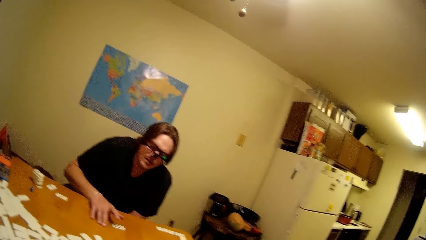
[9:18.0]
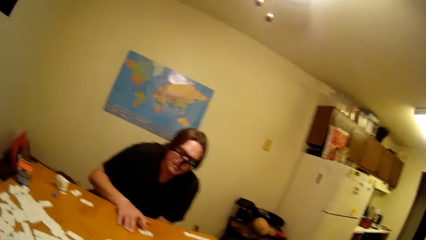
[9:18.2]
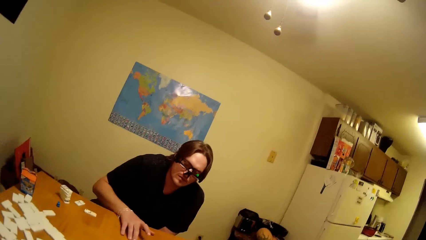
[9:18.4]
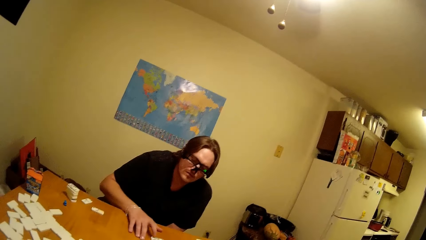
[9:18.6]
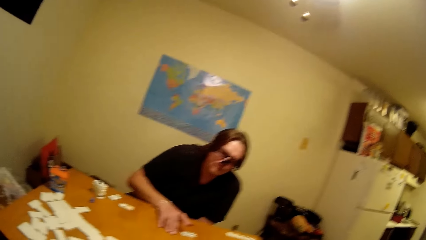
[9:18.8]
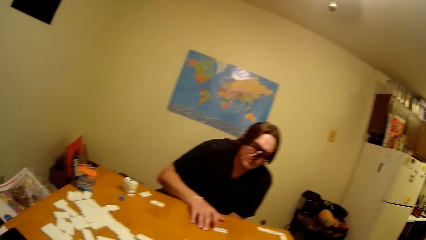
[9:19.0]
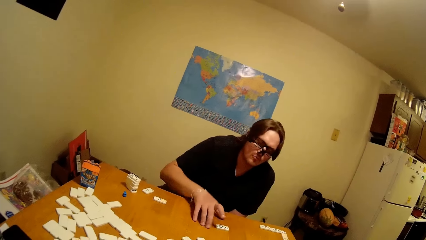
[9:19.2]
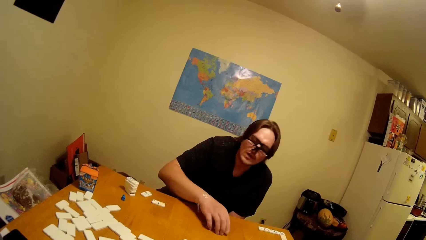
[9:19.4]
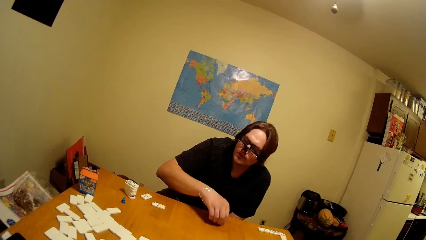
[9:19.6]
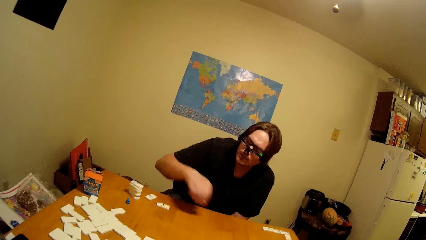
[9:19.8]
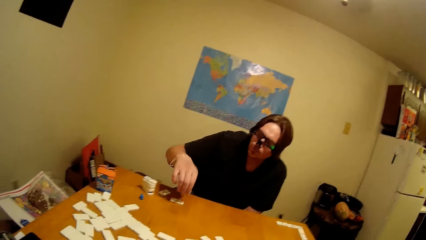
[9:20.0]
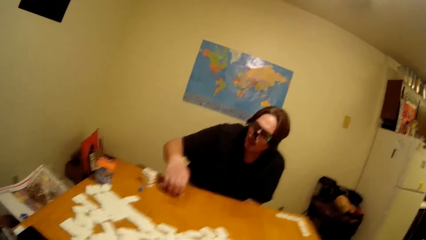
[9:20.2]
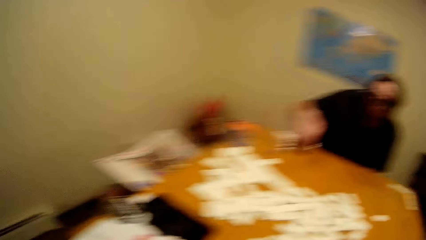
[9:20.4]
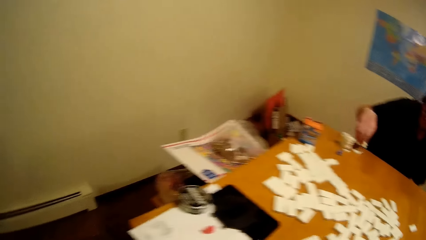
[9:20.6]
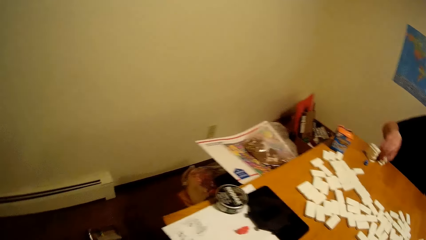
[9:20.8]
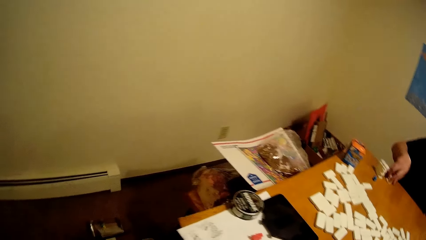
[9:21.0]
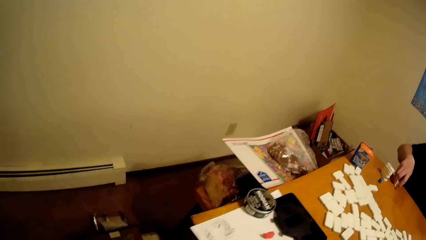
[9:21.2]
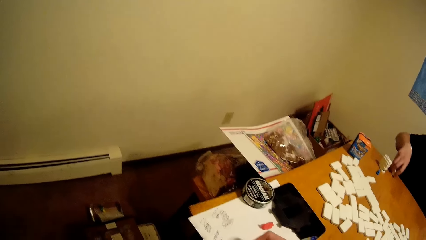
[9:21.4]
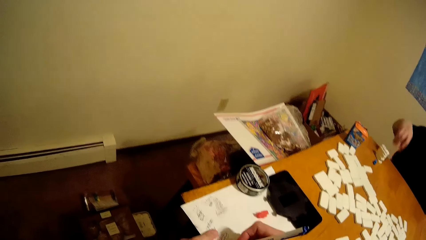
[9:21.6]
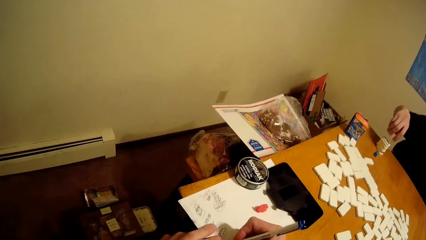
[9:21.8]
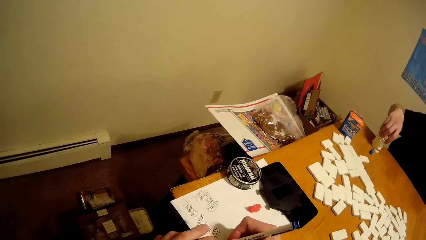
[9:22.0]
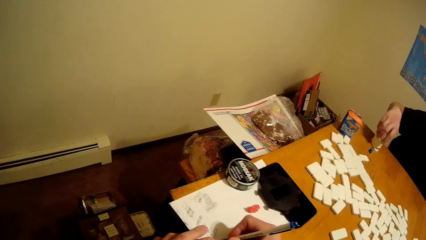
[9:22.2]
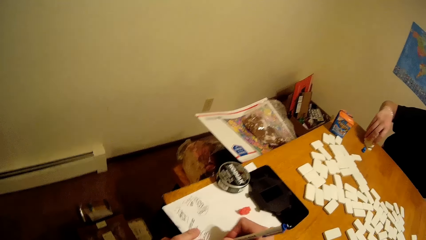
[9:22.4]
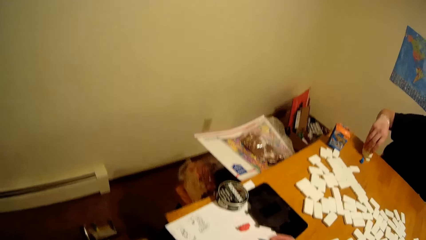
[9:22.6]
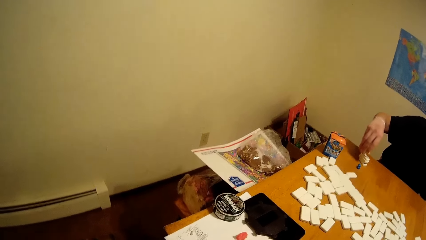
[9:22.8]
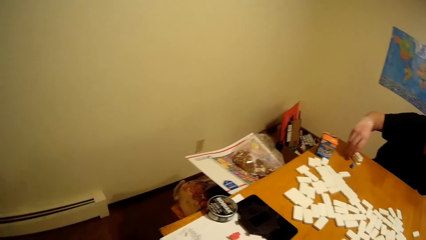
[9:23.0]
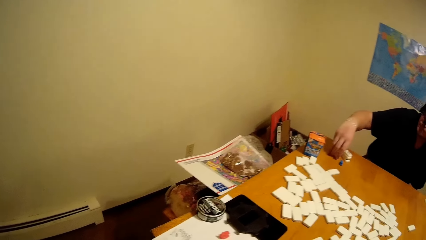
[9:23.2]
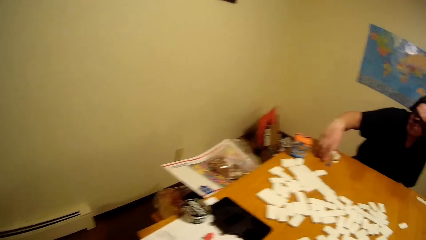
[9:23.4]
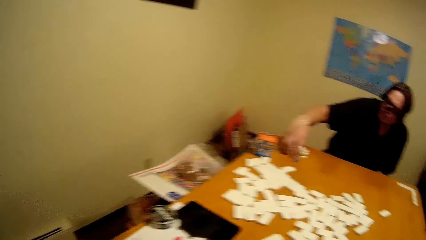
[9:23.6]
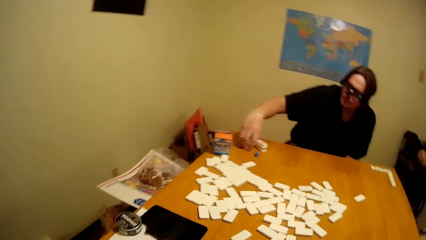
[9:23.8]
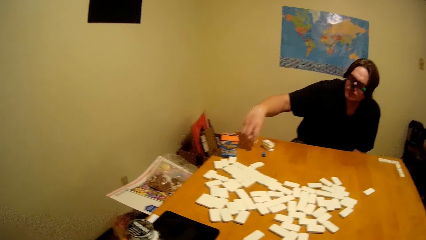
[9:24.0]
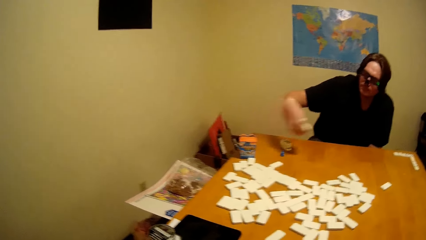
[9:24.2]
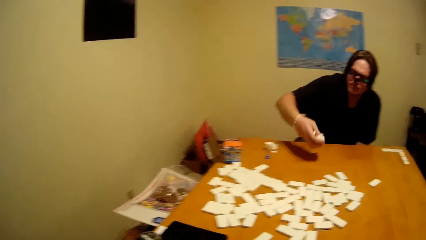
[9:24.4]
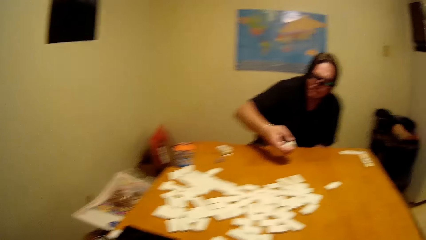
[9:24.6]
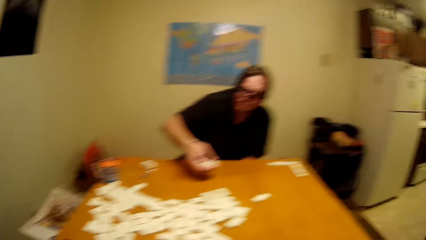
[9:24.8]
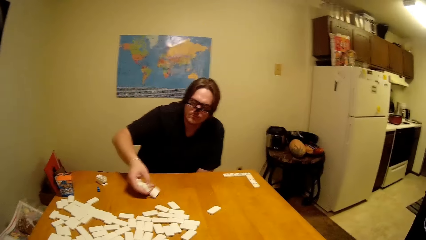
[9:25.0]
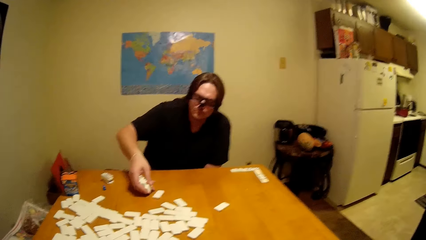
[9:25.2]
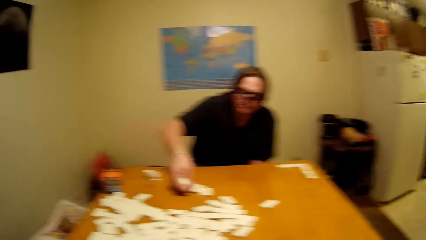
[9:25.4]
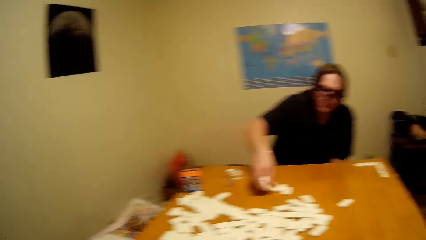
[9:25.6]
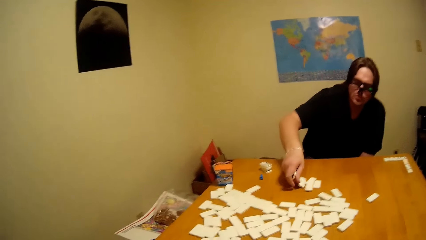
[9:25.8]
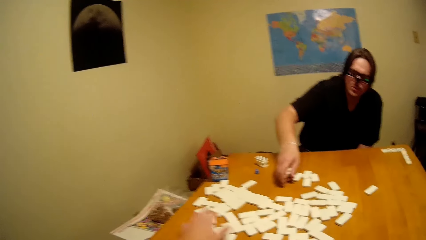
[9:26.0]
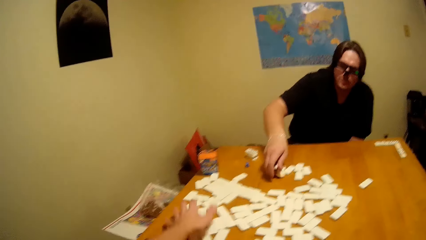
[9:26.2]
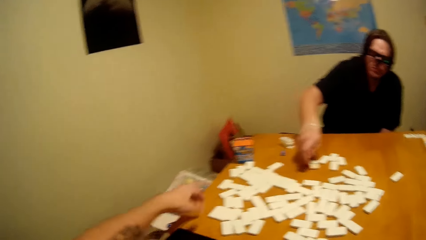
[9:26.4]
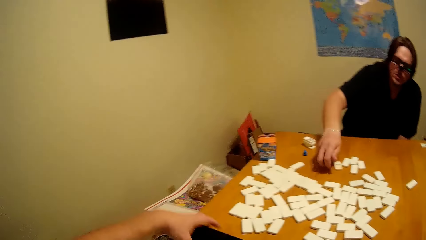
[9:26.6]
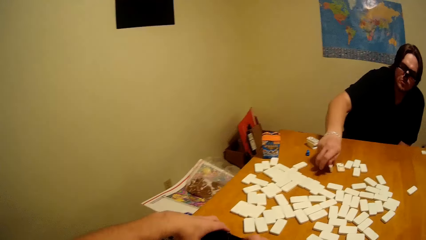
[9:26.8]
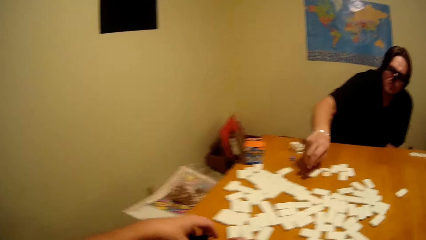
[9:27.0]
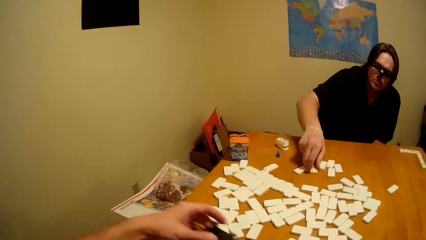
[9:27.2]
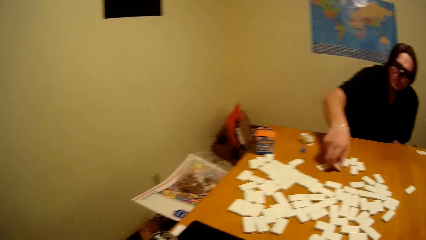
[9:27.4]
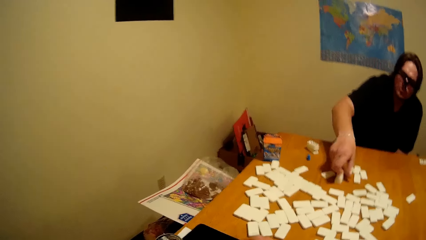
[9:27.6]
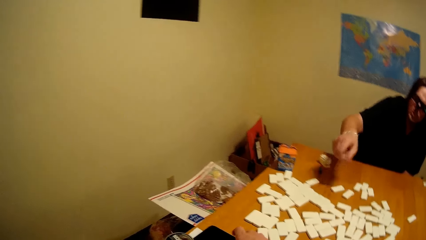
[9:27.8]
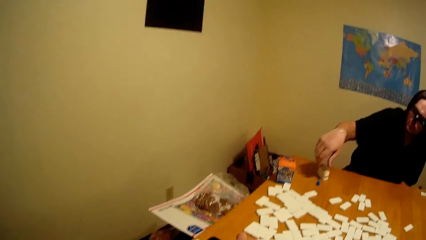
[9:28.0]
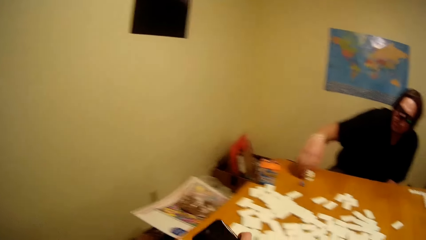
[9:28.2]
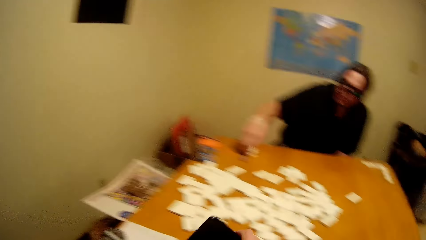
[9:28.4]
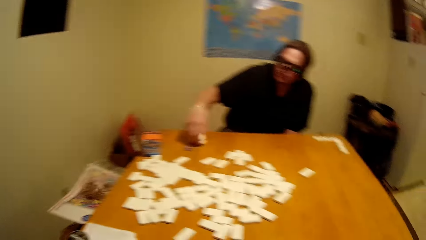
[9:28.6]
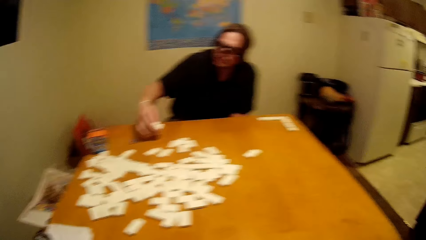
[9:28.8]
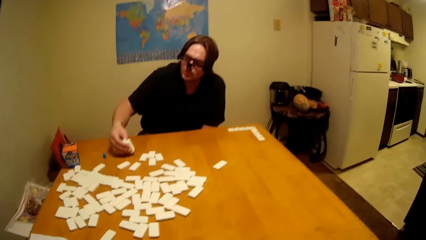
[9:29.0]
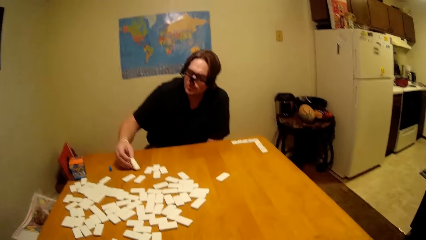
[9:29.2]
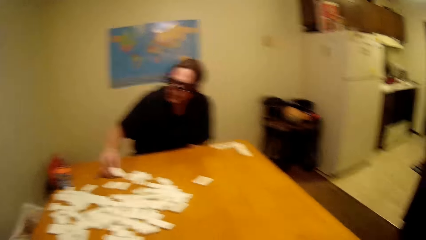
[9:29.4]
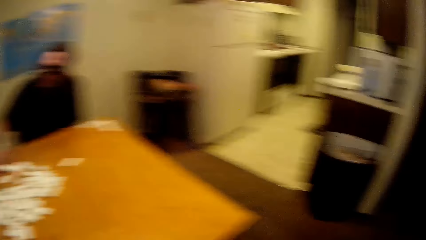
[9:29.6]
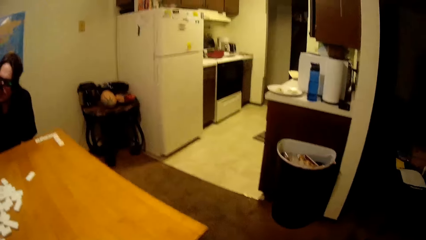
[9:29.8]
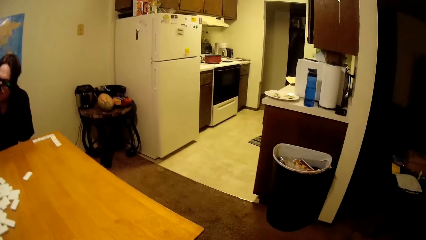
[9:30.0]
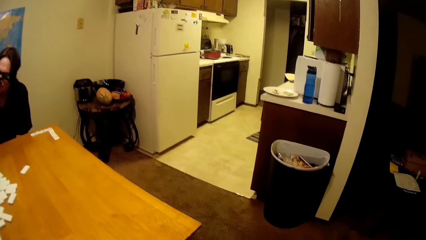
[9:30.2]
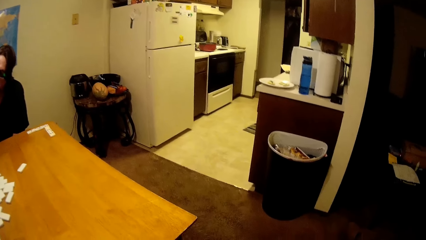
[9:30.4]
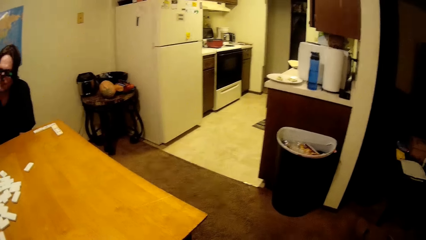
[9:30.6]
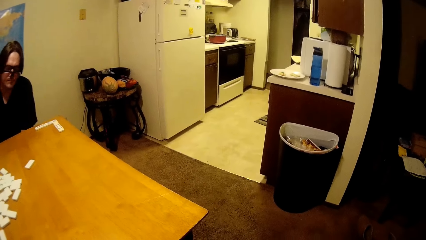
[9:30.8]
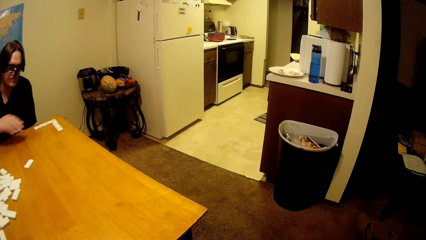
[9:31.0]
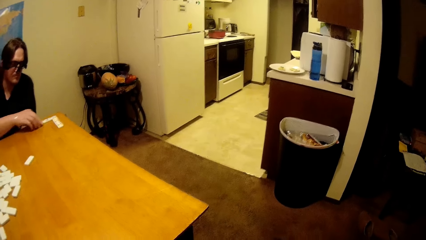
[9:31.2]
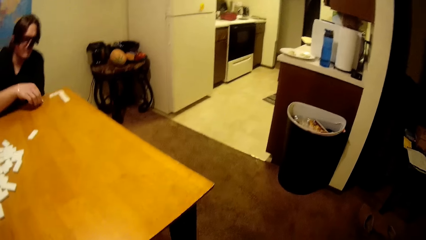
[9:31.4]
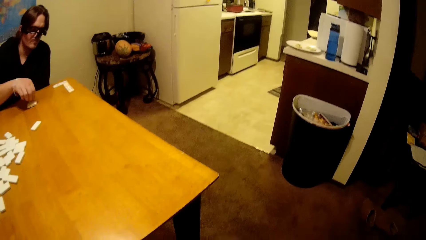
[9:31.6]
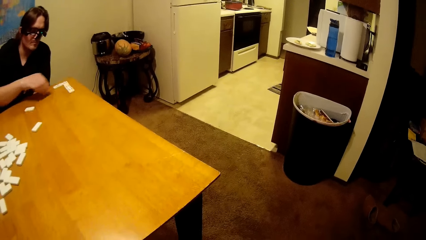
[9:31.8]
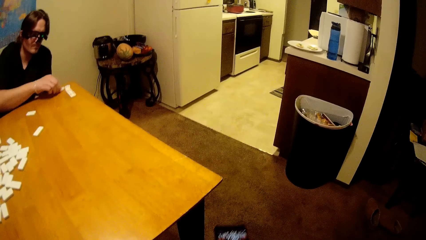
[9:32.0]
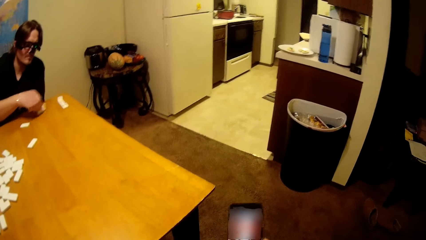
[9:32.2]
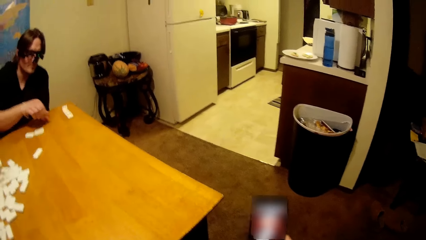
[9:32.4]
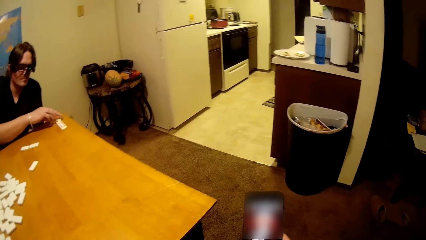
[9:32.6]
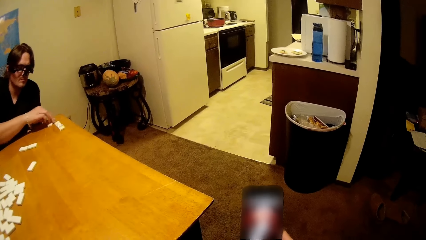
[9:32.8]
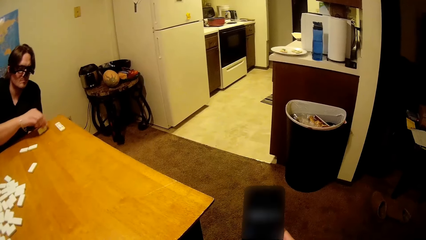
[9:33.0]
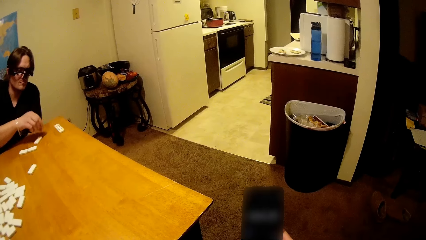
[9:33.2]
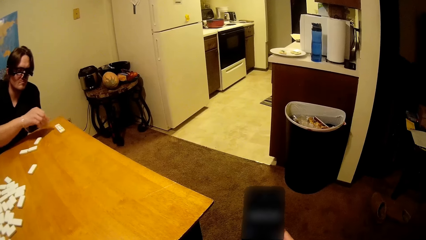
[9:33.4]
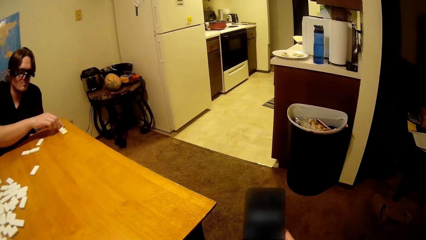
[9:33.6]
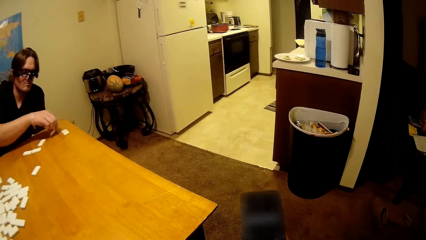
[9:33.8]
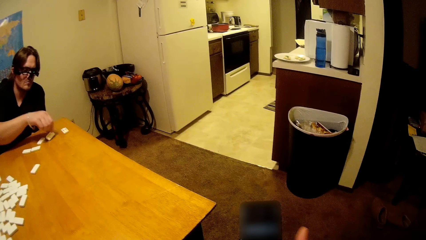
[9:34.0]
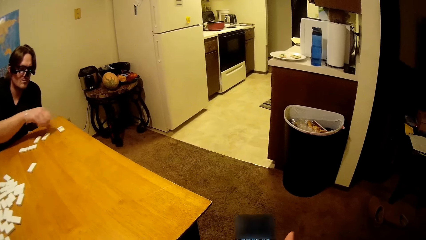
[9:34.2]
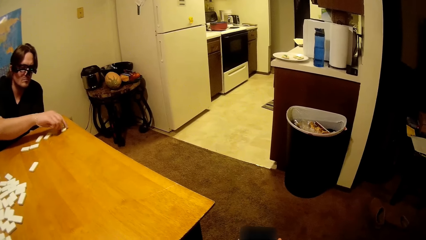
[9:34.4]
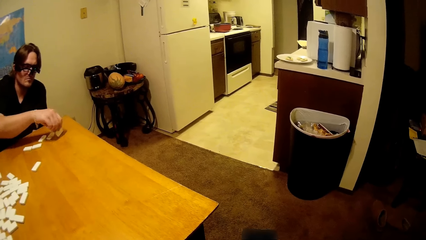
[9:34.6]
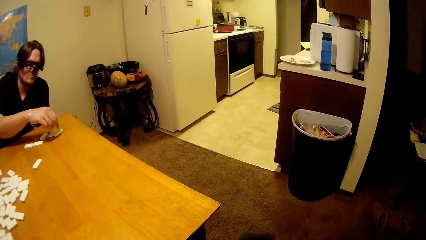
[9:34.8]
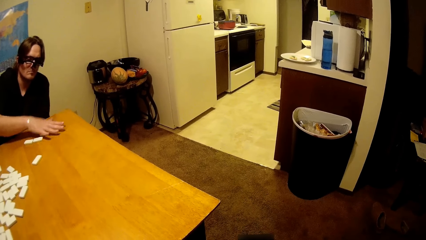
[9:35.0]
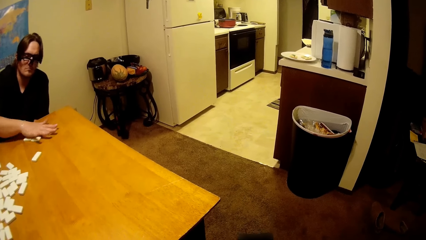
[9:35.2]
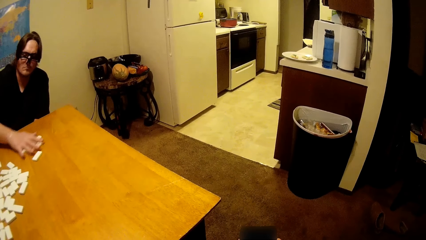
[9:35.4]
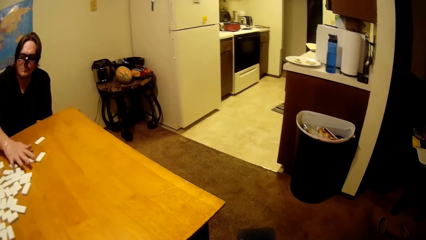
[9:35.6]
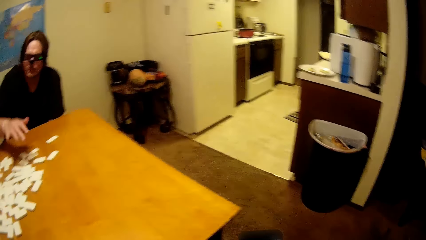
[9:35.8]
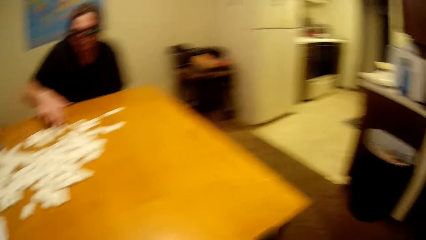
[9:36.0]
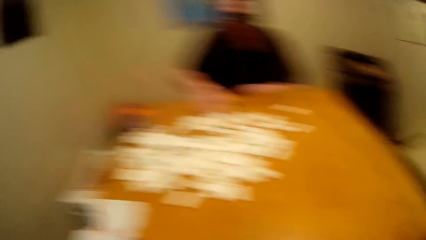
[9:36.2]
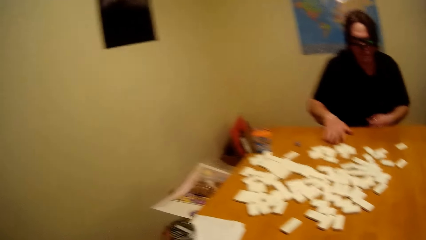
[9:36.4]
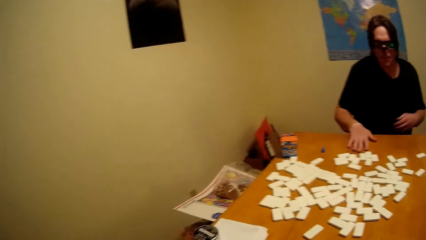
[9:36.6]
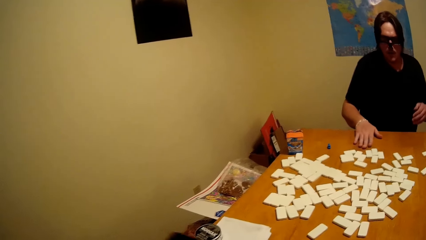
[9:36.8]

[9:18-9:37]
The camera wearer writes on a book. The camera wearer and a person arrange the game pieces. The camera wearer takes a phone. They operate the phone.
